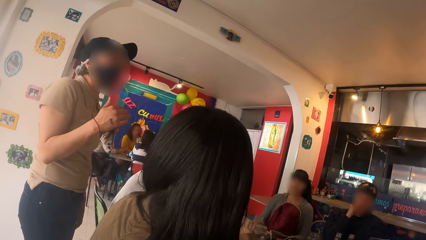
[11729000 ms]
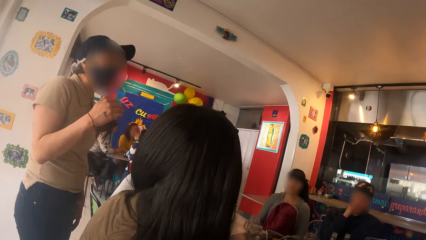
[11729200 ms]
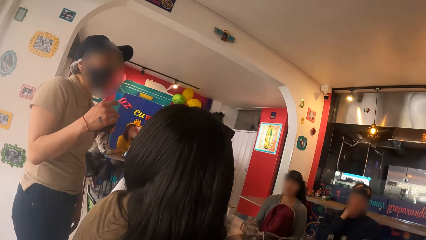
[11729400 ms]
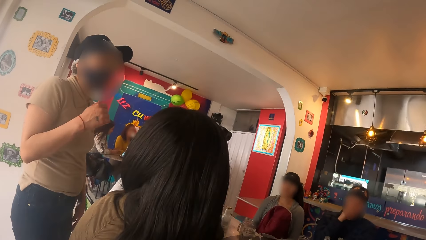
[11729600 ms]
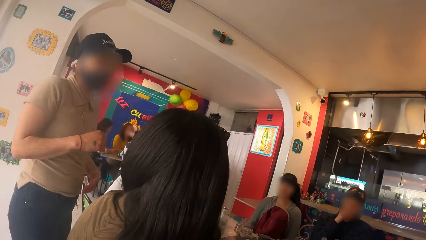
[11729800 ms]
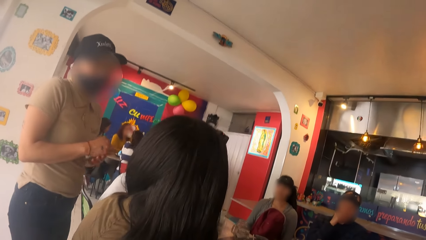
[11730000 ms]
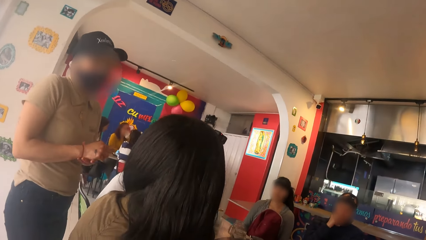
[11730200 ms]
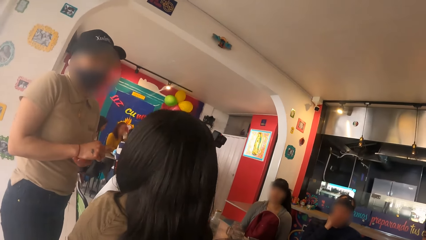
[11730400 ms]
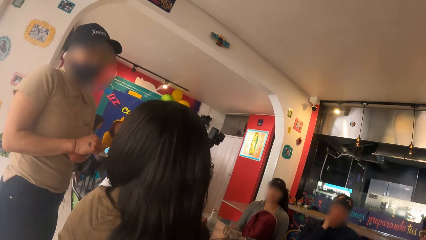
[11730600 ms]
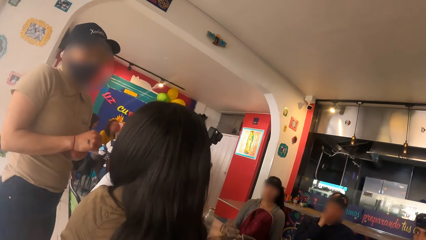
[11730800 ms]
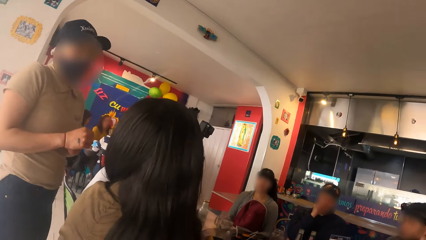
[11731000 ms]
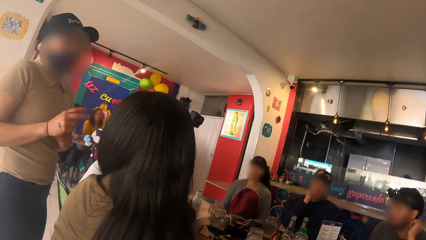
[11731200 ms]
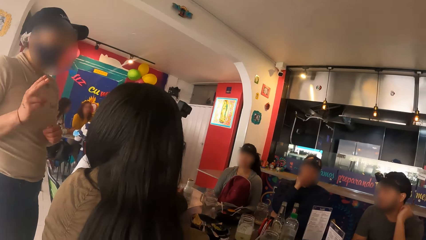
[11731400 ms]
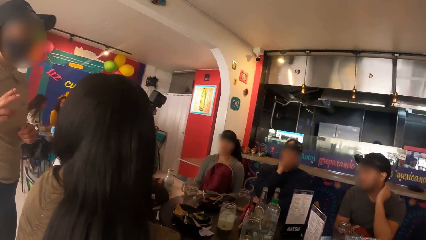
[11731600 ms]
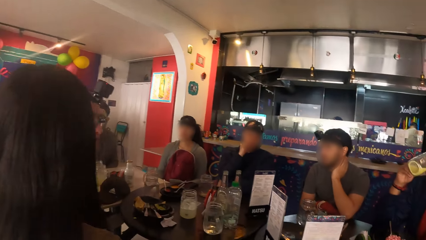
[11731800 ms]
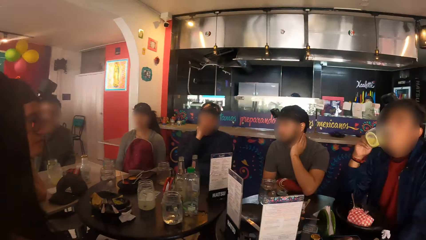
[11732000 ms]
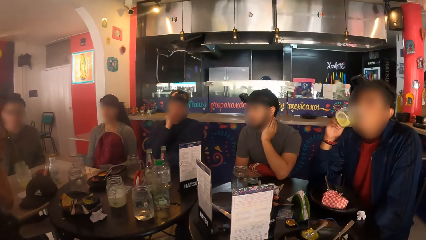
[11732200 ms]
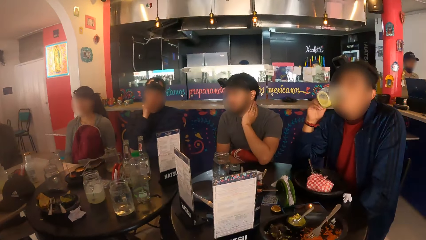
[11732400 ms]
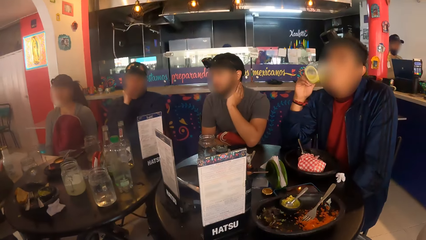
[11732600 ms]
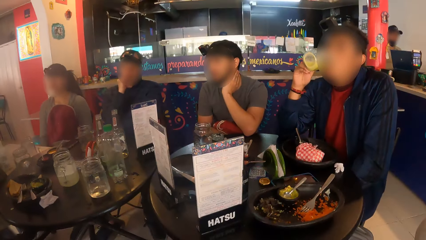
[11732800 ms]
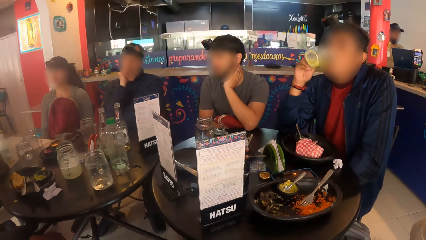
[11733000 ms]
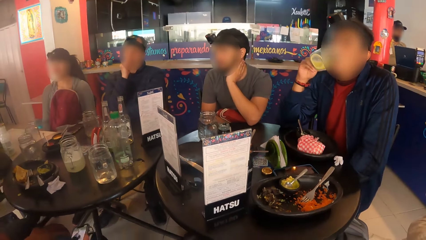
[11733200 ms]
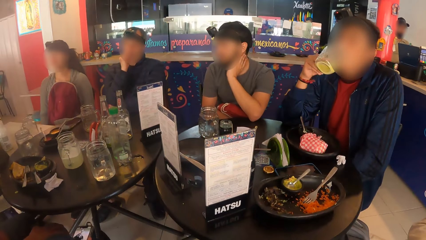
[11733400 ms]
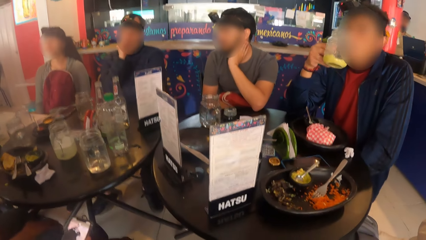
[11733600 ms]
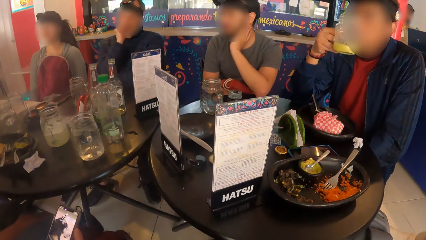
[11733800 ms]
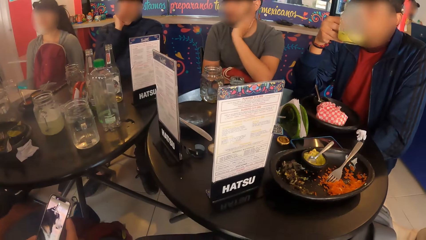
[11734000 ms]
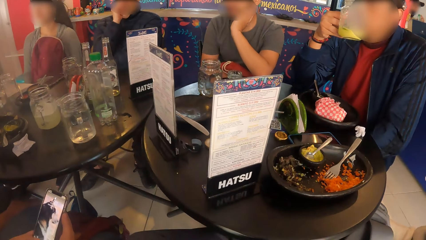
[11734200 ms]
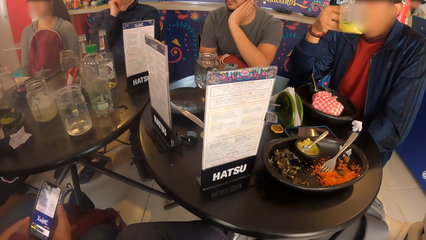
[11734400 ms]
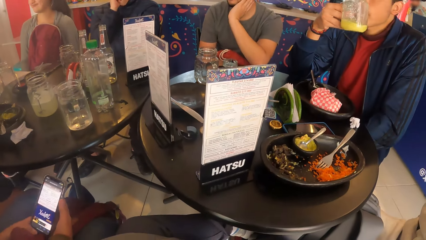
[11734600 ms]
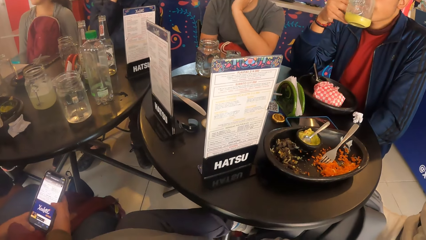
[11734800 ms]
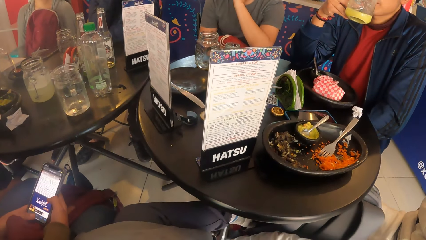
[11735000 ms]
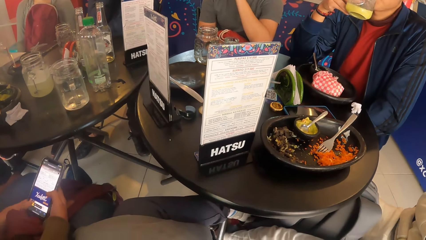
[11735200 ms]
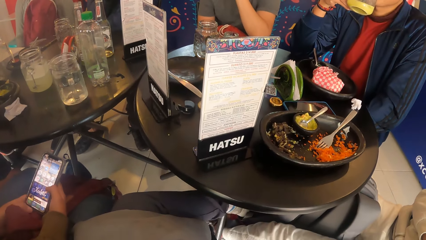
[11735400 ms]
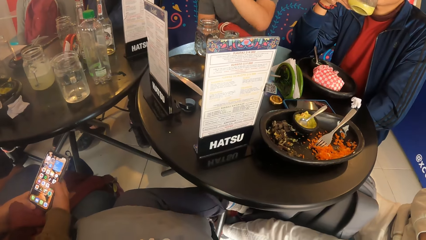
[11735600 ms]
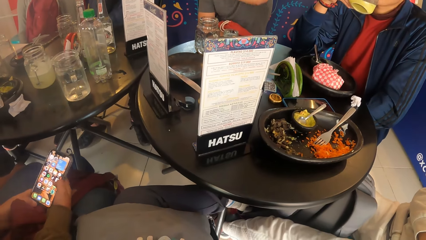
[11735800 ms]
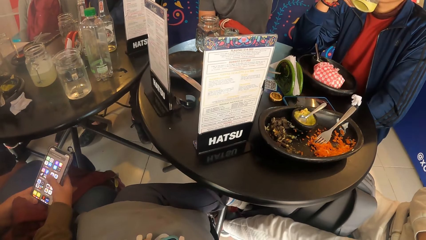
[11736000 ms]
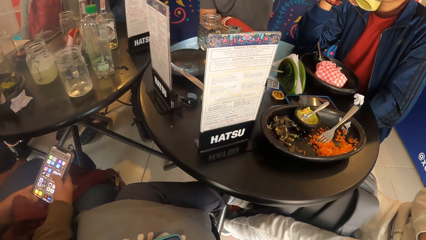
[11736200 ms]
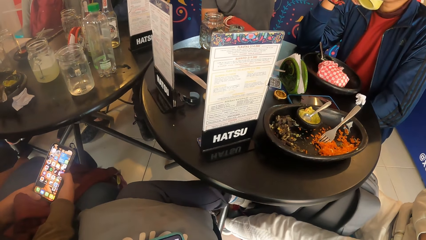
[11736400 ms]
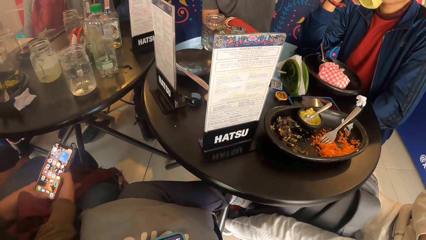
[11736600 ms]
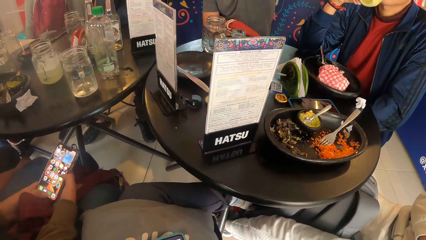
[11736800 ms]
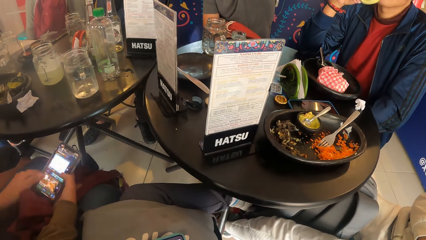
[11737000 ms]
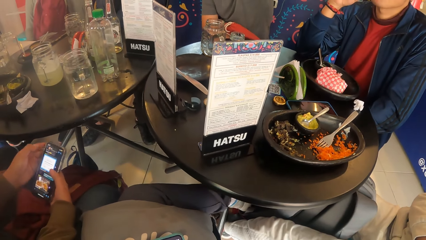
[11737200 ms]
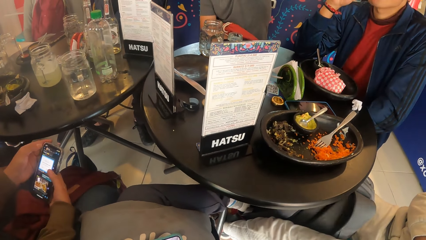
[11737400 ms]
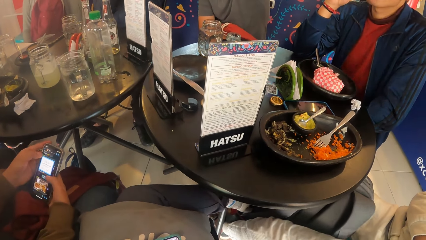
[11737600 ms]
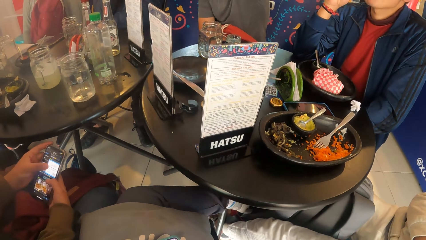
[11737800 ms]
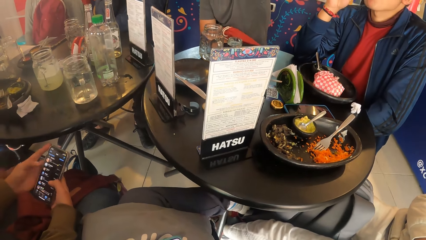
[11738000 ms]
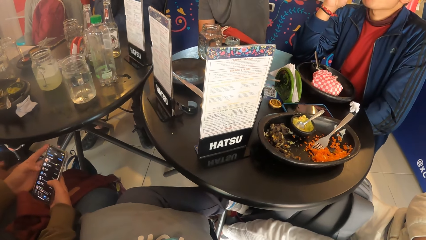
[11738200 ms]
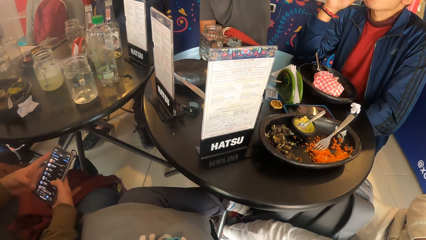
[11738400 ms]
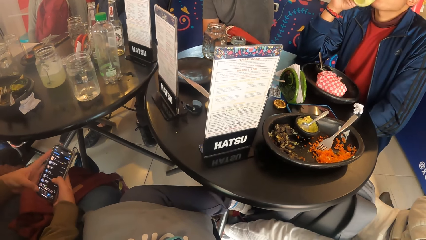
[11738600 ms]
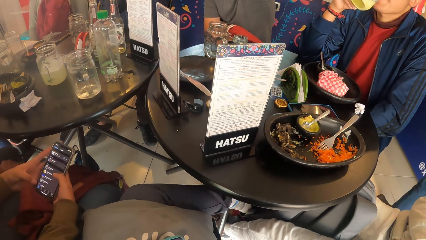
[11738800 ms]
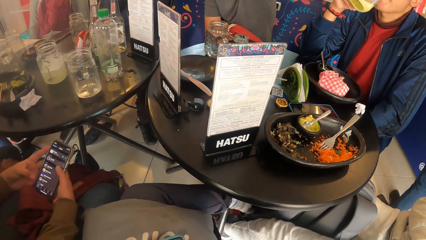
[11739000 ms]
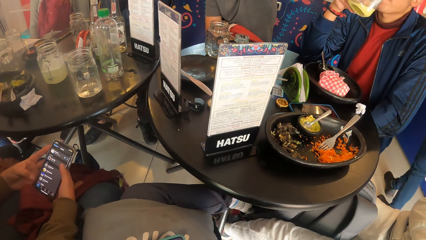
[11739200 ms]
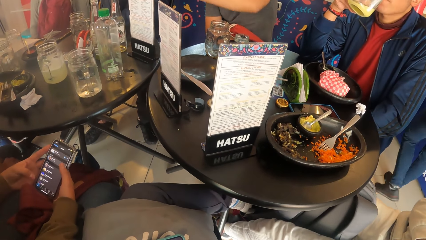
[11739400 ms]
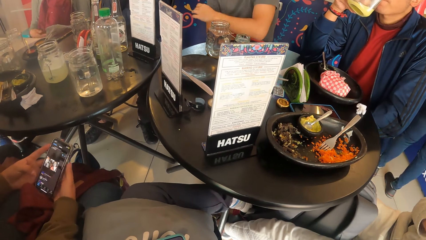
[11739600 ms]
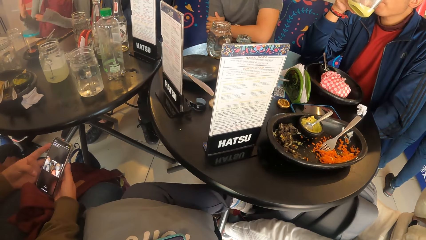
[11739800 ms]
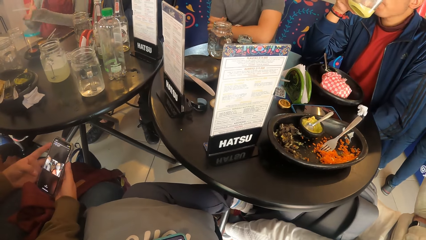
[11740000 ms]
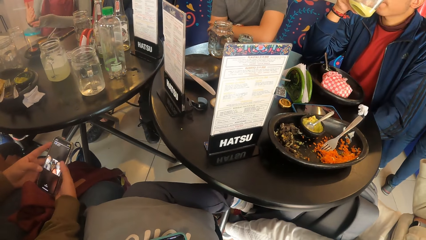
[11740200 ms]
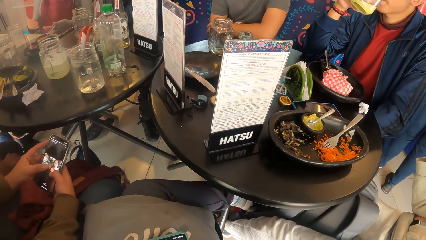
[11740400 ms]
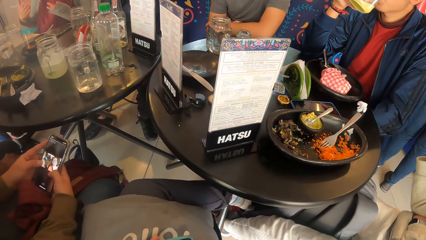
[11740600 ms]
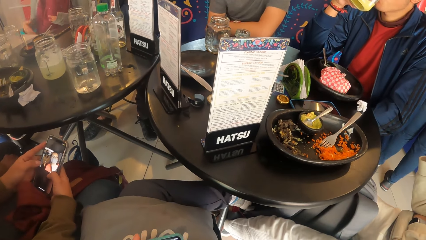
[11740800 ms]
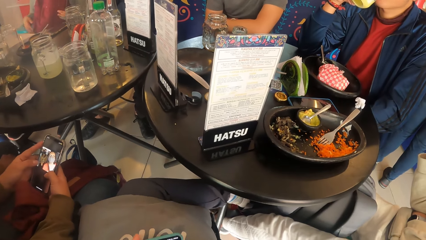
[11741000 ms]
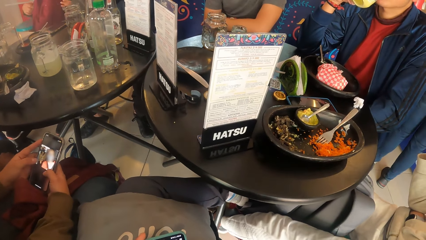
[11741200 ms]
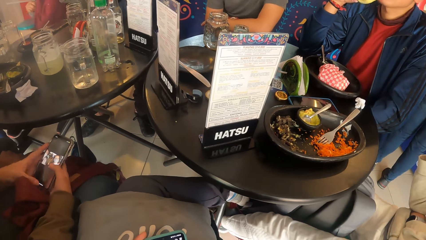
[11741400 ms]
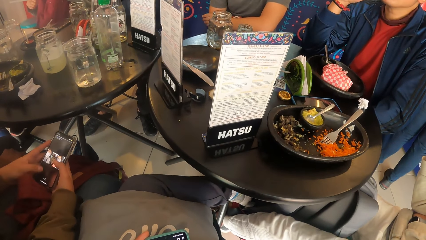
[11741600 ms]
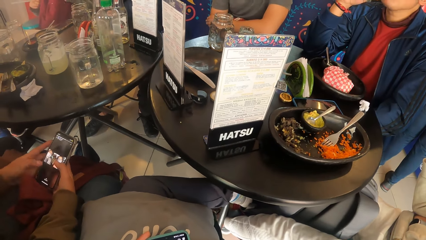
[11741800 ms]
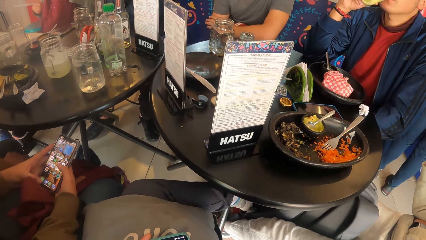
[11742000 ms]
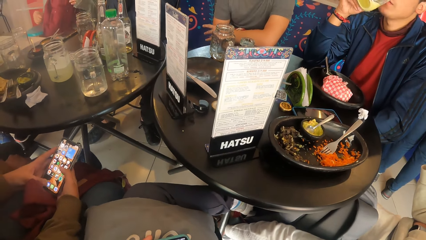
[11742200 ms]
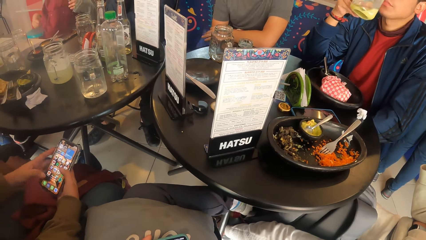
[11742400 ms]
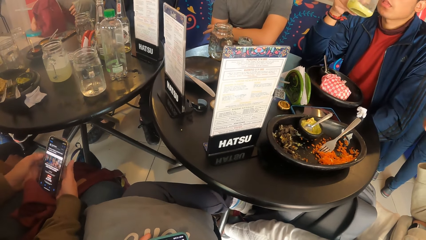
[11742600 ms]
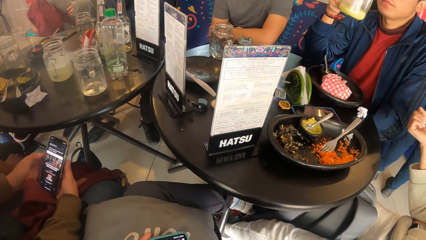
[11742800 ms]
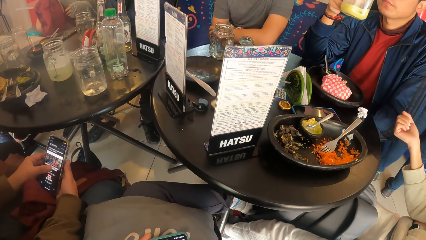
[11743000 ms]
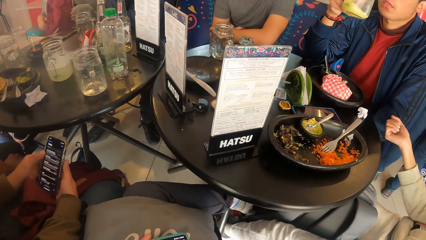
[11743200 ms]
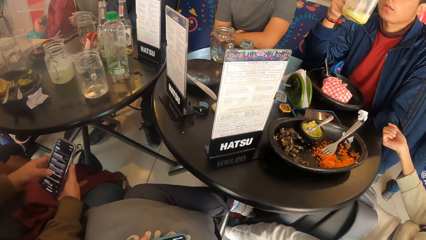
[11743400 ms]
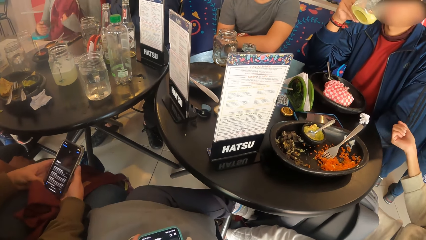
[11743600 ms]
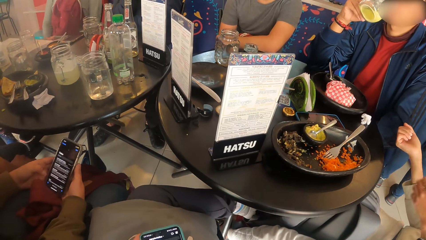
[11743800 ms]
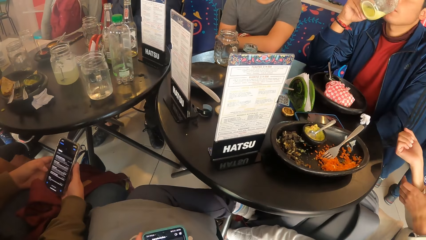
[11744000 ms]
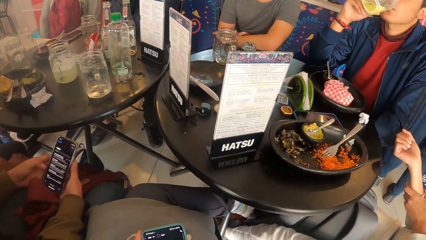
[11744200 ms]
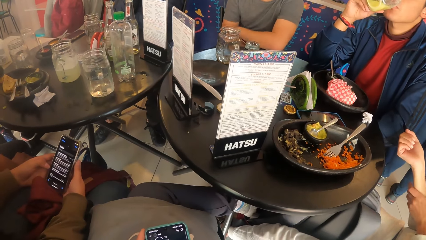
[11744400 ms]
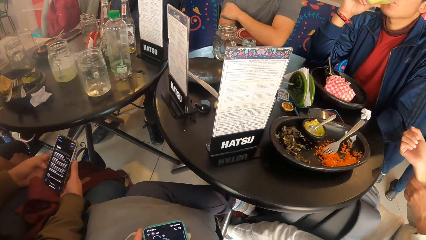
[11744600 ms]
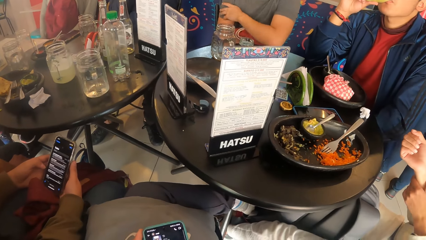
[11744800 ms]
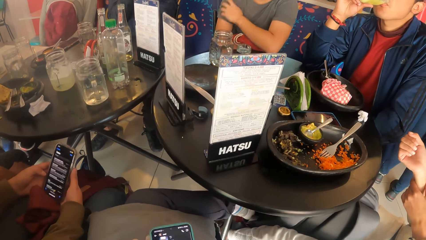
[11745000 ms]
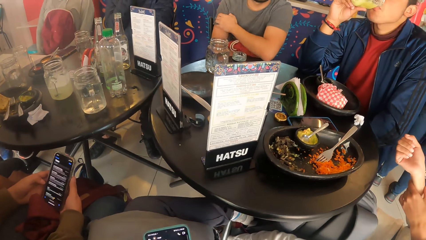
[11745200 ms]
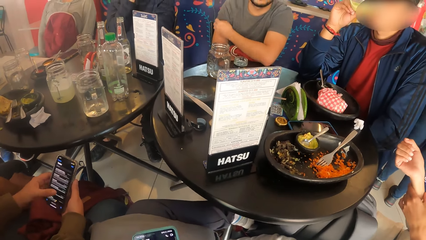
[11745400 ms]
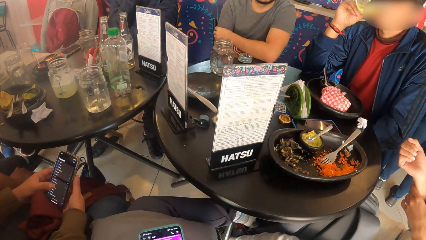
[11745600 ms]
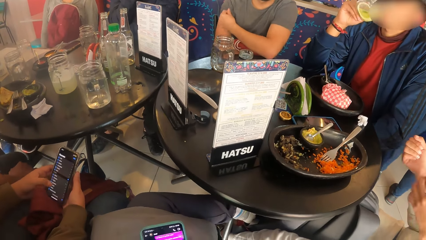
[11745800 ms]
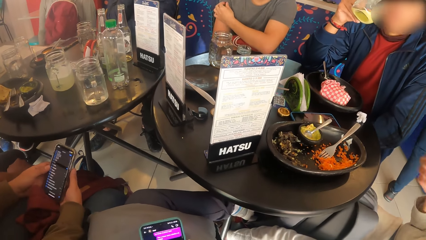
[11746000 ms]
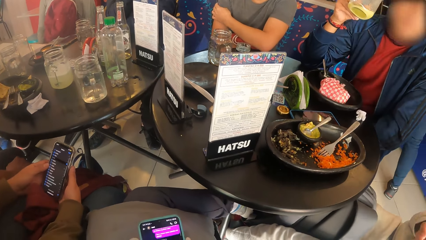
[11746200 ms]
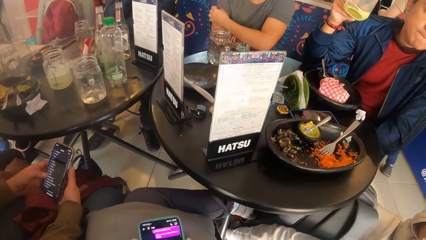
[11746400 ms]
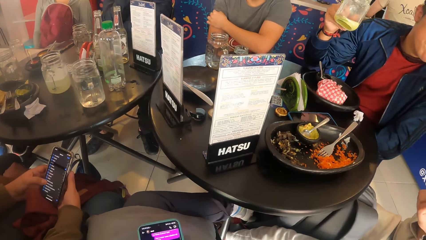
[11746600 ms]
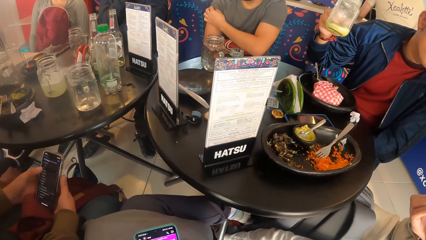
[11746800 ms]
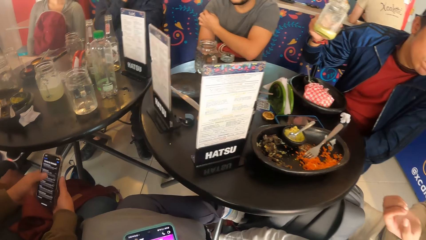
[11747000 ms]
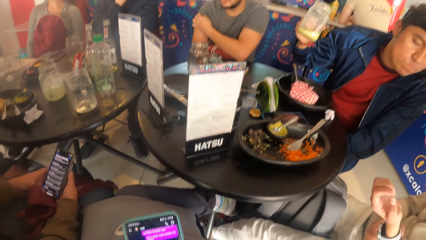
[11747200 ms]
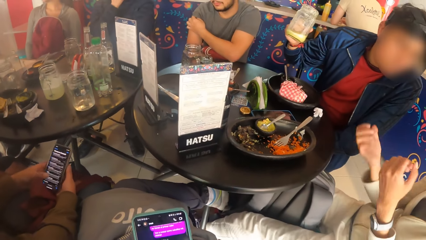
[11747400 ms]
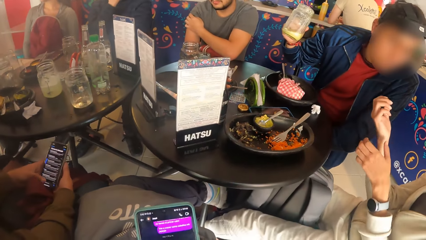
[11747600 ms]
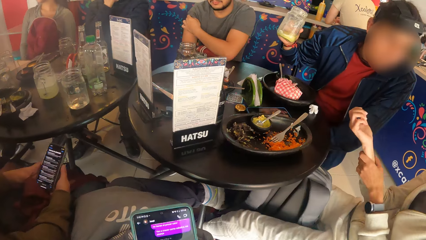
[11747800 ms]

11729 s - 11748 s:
A person operates a phone. The camera wearer operates a phone with both hands.
